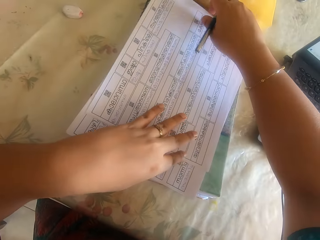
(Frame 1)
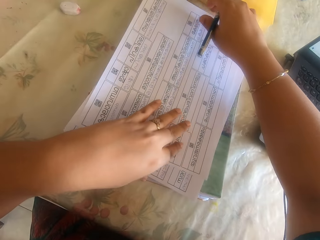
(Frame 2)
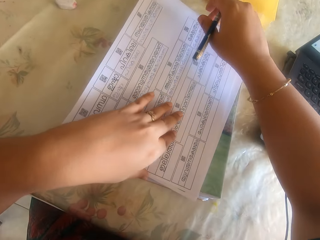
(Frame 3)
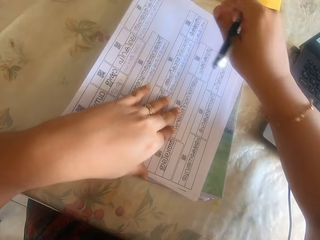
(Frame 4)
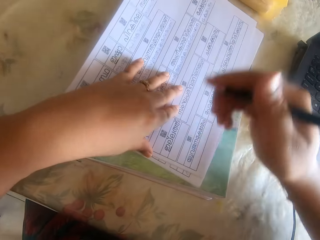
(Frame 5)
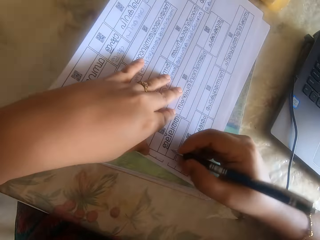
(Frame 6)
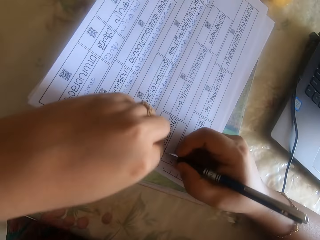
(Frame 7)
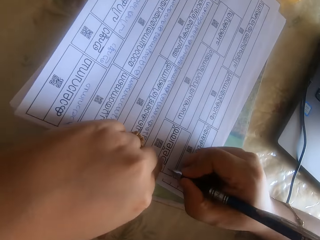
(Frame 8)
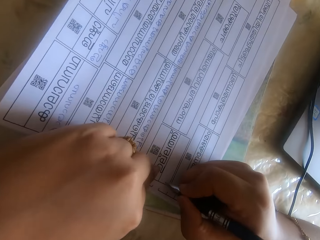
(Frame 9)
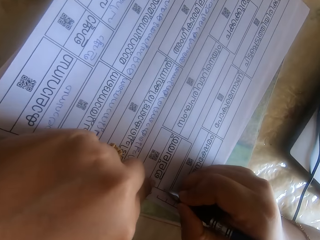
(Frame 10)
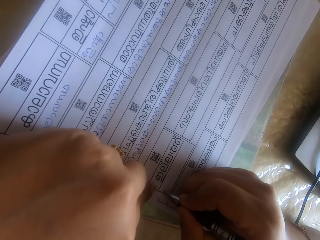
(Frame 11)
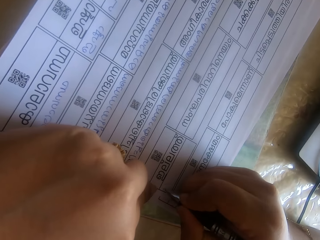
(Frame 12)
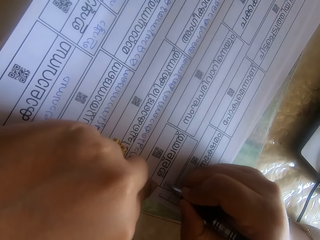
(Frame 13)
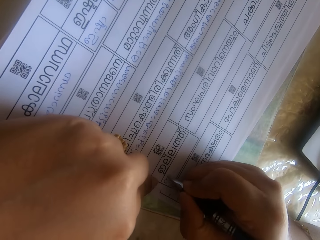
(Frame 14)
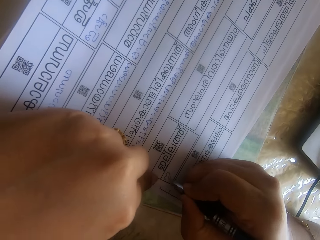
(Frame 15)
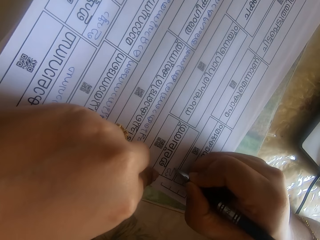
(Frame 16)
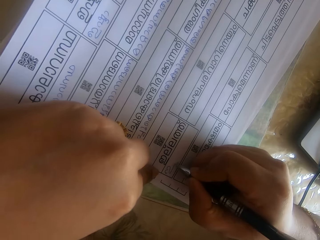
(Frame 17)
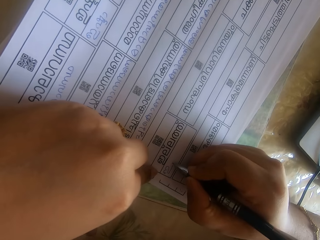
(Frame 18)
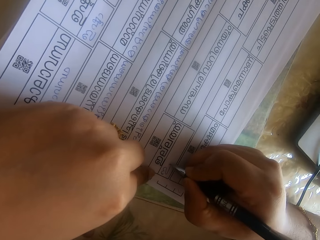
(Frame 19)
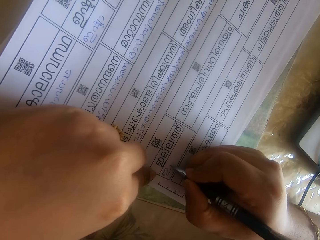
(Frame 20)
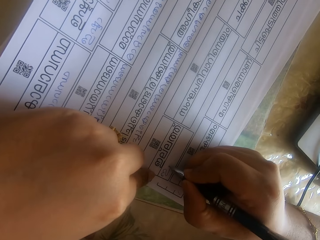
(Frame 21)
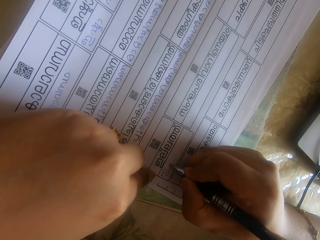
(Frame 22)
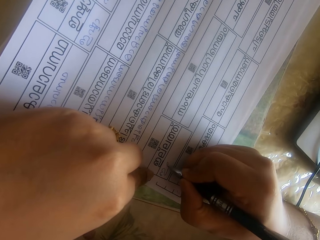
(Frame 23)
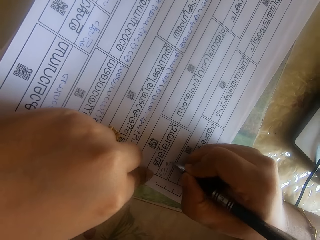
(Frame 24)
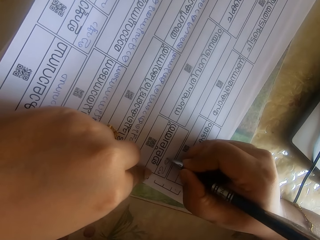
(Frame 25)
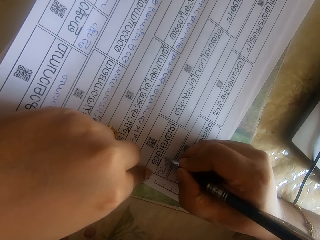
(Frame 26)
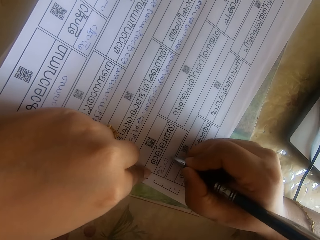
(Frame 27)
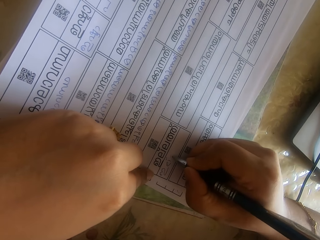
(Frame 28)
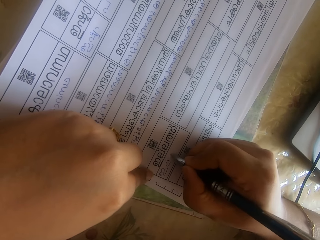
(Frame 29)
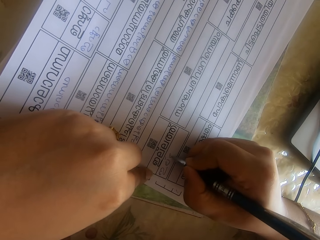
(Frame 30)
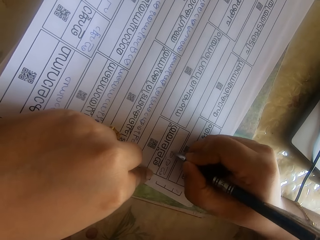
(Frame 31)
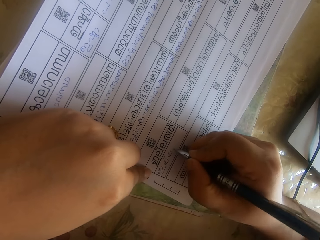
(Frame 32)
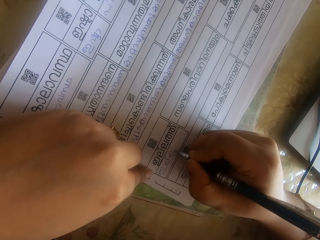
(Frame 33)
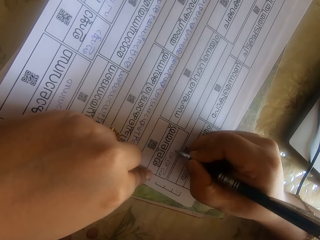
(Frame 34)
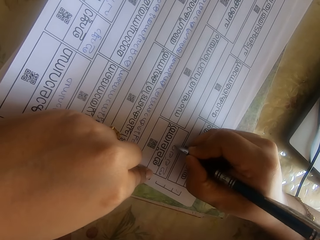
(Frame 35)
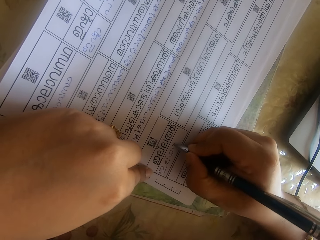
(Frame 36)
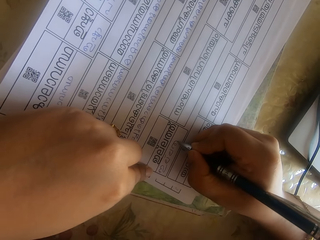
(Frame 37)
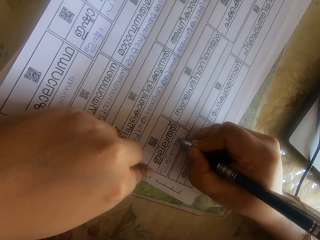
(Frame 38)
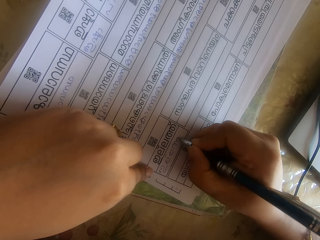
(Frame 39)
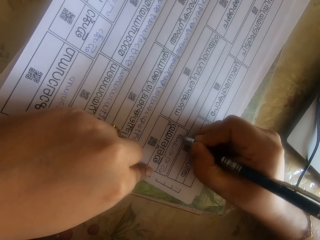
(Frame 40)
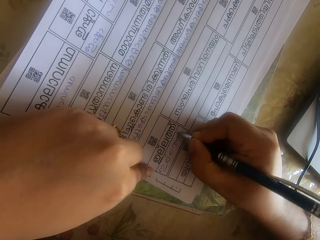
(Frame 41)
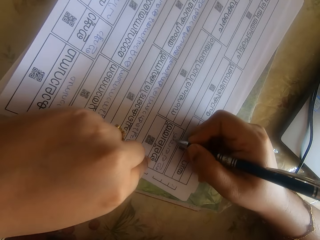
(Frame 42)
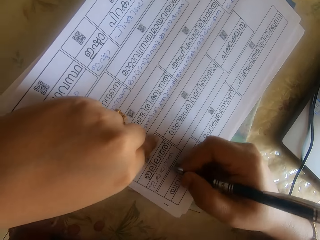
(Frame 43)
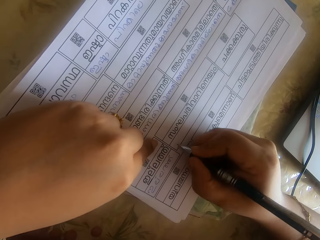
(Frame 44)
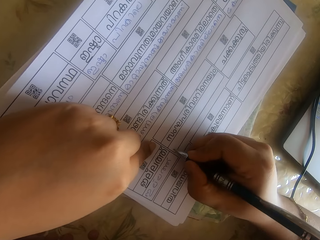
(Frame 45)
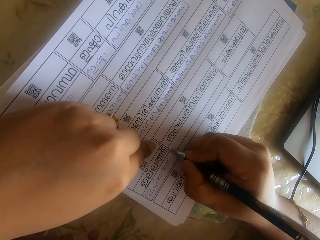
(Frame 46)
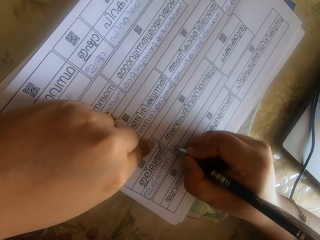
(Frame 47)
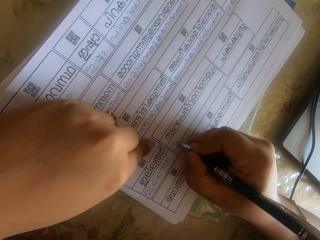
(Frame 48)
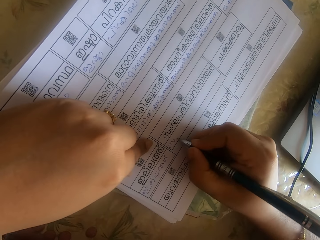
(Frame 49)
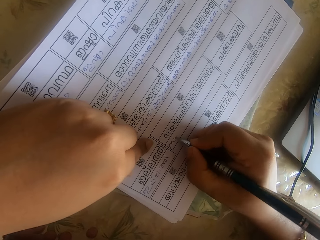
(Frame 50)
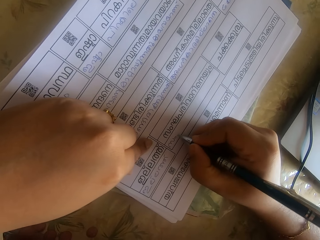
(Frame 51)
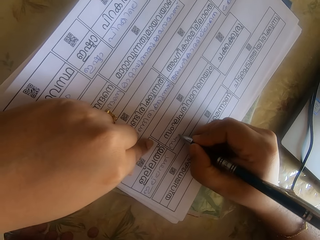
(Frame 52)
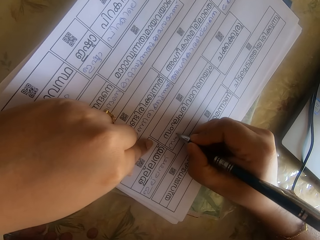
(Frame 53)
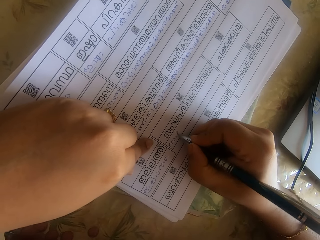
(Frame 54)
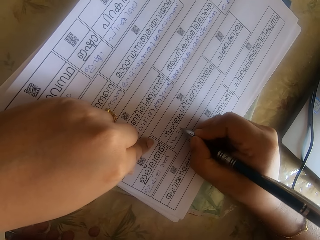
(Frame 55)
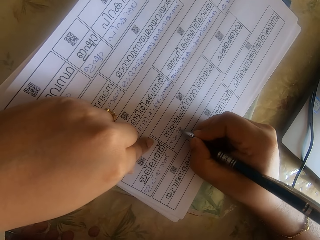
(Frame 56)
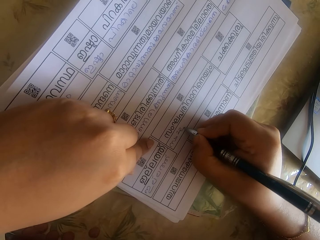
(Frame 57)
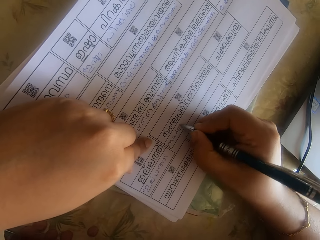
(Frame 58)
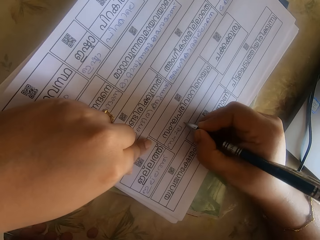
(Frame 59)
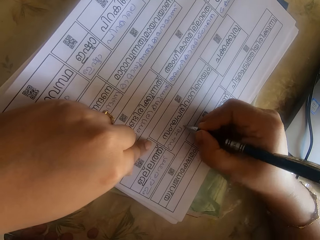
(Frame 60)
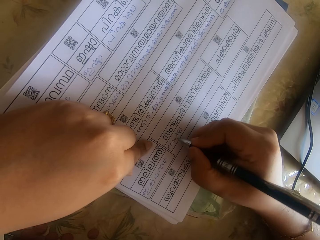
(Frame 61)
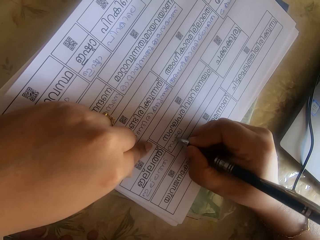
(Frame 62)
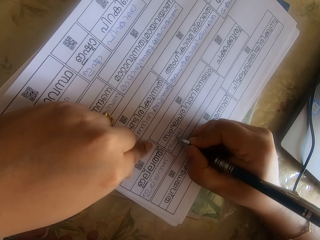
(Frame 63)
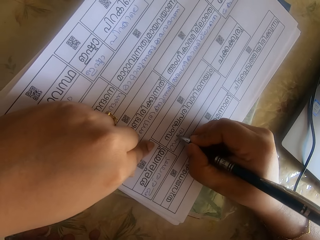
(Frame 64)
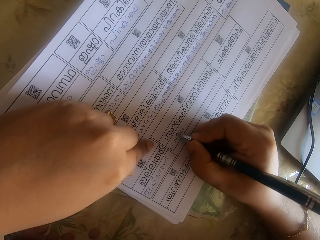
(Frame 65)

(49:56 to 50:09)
The camera wearer arranges the paper on the pile of papers on the table with both hands. She holds the paper on the book on the table with her left hand. She writes on the paper on the book on the table with the pen in her right hand. She moves the paper on the book on the table with her right hand. She writes on the paper on the book on the table with the pen in her right hand.

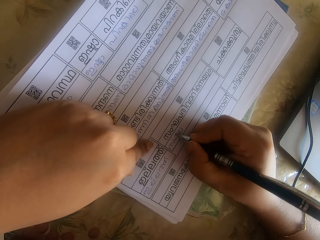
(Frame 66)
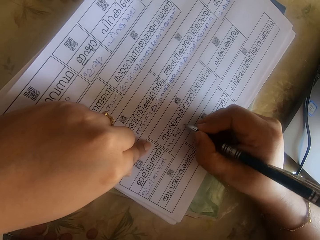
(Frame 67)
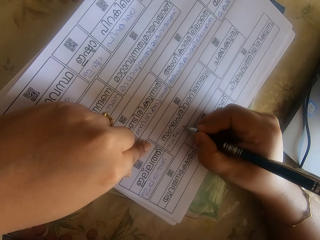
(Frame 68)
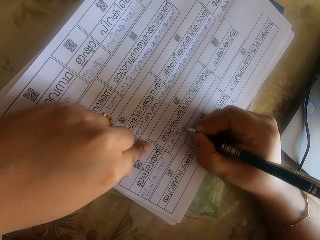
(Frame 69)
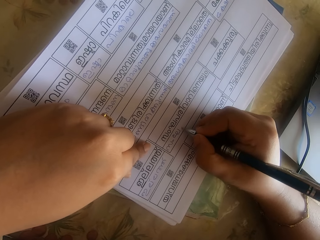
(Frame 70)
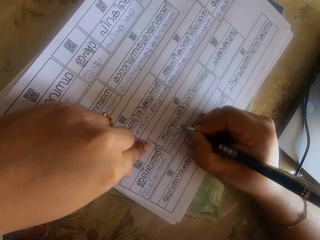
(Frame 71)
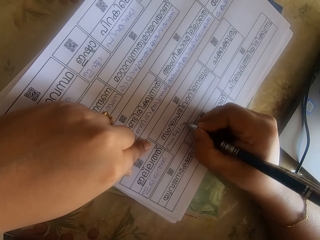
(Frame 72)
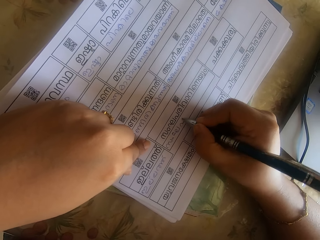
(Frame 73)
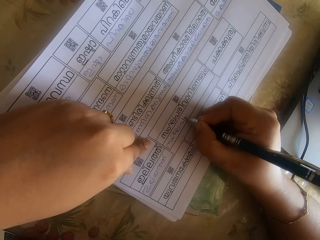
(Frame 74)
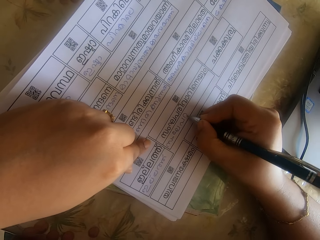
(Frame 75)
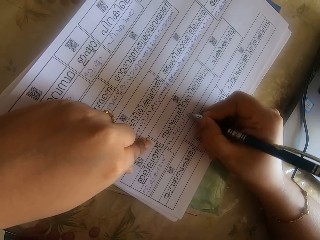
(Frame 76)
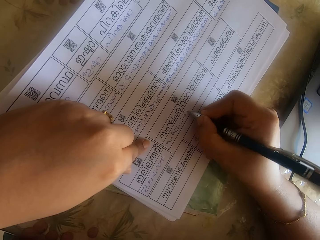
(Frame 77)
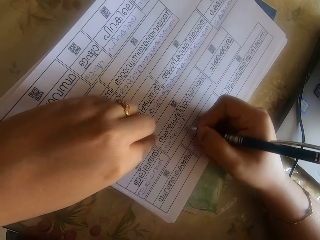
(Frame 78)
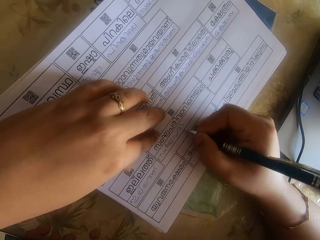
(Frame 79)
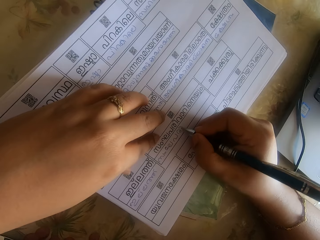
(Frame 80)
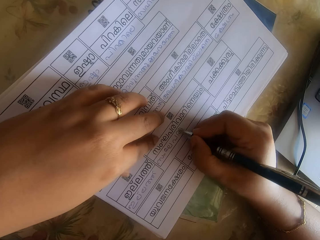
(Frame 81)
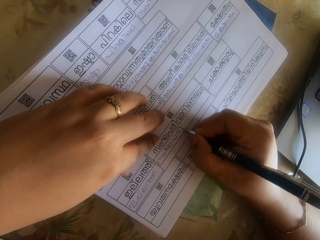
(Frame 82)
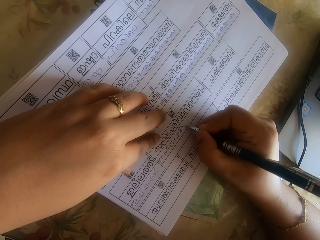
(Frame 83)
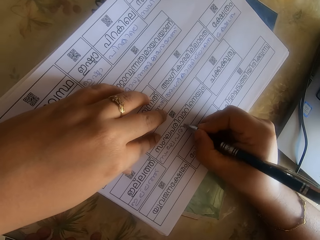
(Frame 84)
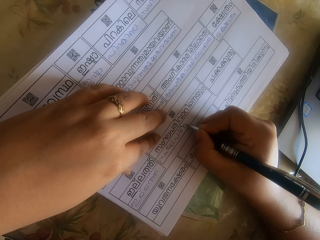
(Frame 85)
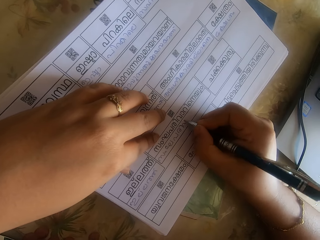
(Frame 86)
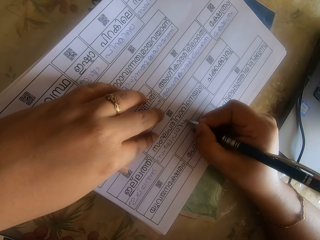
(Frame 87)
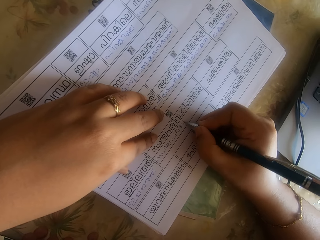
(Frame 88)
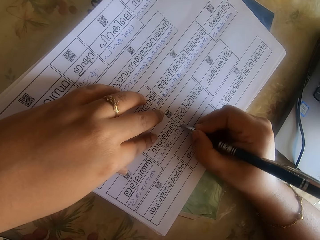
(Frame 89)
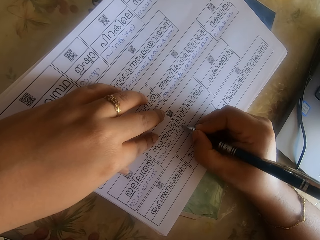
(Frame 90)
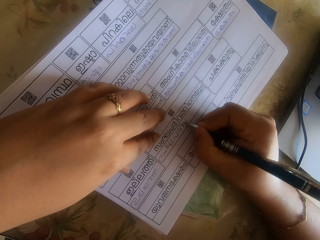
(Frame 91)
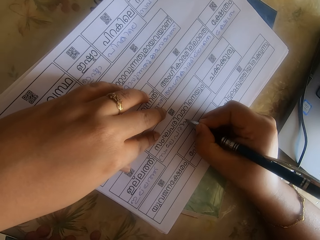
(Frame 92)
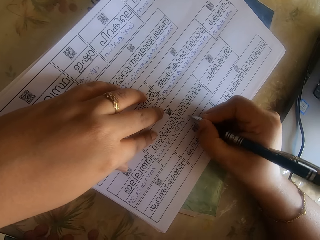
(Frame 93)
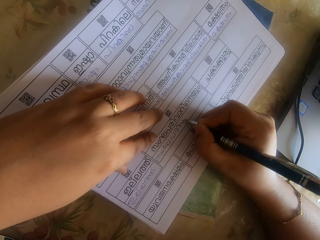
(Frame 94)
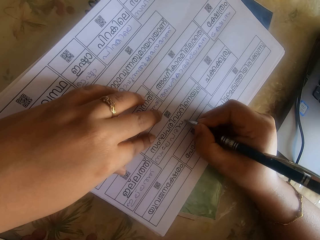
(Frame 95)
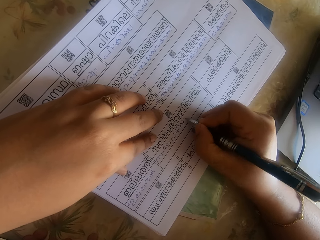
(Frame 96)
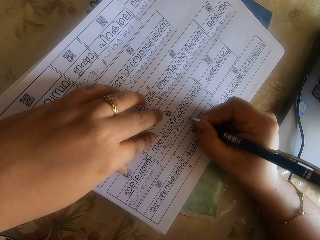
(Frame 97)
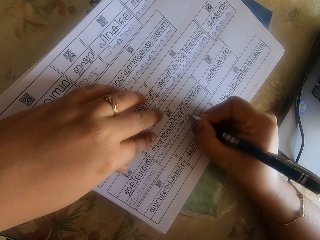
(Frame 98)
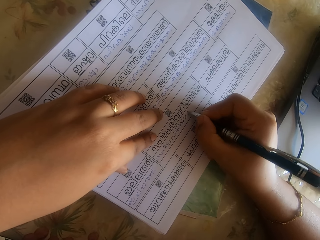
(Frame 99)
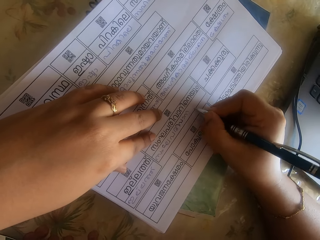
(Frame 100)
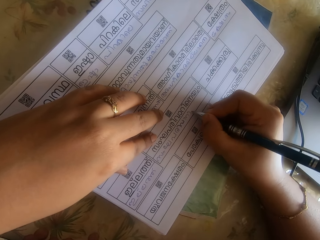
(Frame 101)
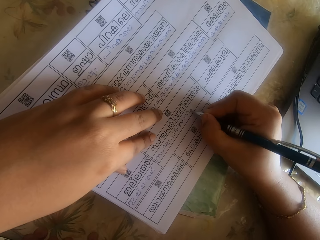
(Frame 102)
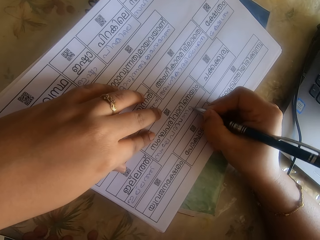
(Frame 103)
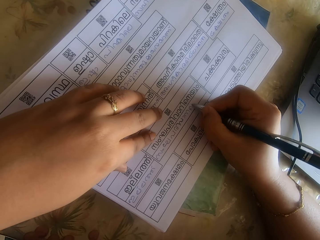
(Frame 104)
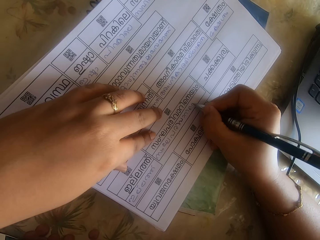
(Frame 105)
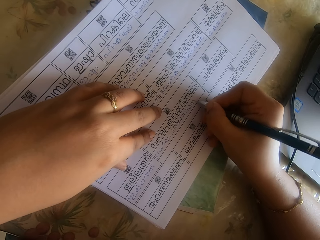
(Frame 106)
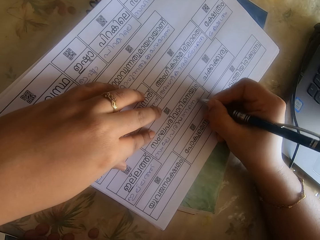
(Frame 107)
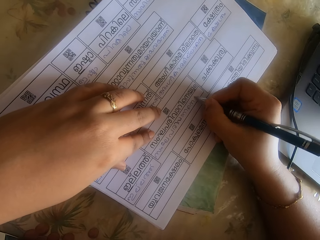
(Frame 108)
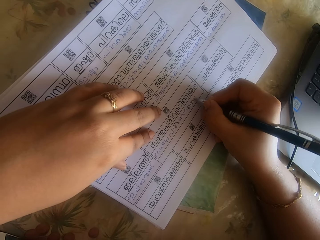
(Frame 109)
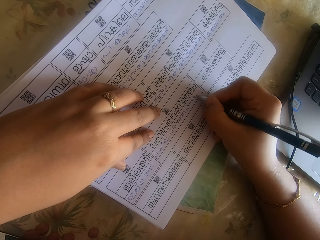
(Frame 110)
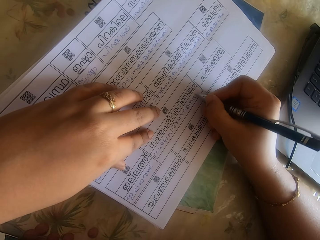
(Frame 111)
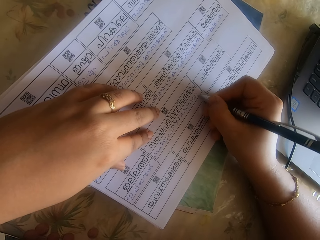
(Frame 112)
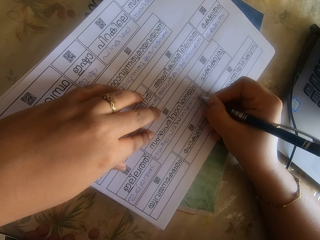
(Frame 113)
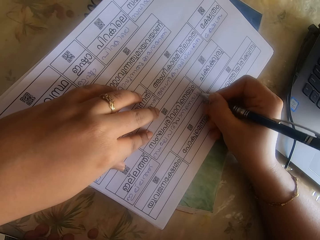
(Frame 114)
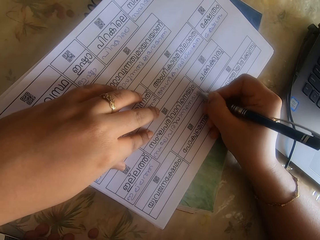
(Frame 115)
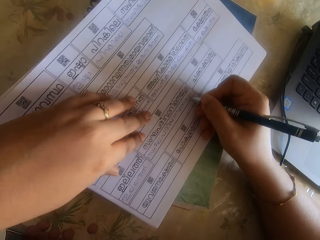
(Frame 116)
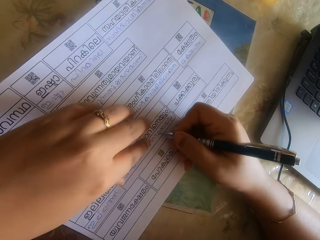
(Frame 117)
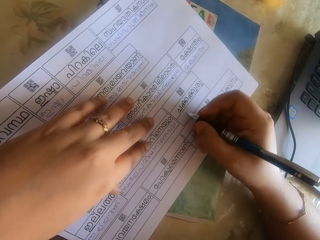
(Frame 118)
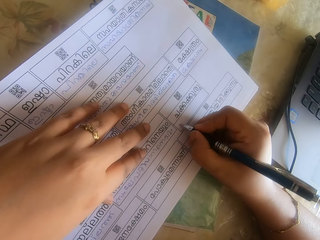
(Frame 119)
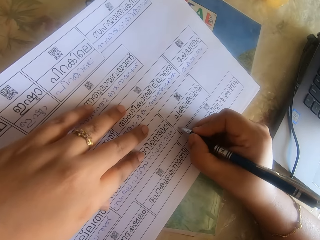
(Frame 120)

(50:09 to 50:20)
The camera wearer moves the paper on the book on the table with her right hand. She writes on the paper on the book on the table with the pen in her right hand. She moves the paper on the book on the table with both hands.
